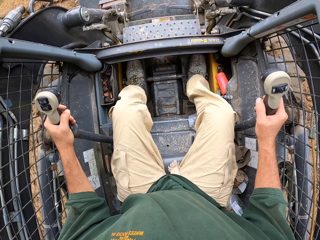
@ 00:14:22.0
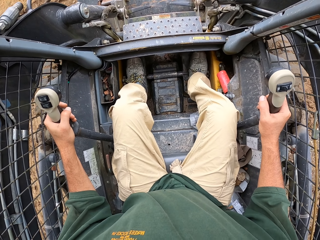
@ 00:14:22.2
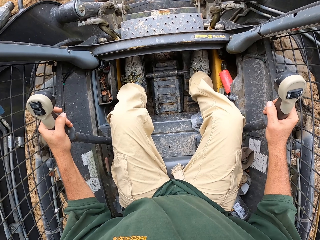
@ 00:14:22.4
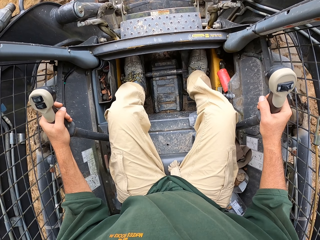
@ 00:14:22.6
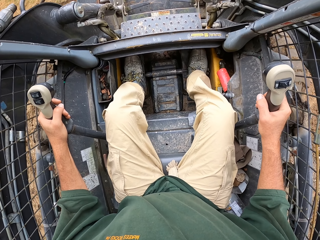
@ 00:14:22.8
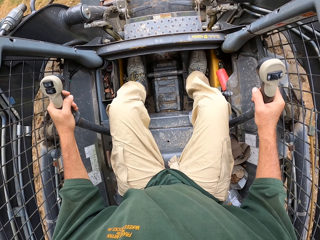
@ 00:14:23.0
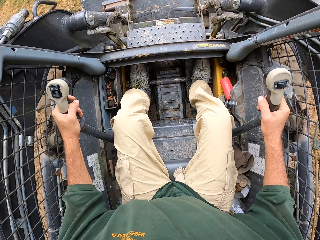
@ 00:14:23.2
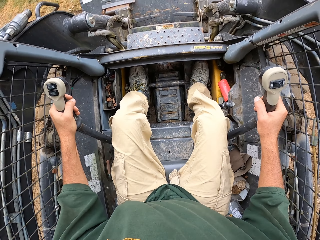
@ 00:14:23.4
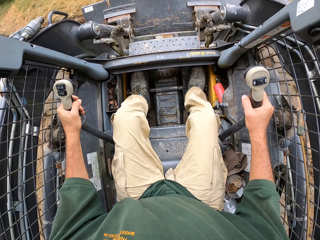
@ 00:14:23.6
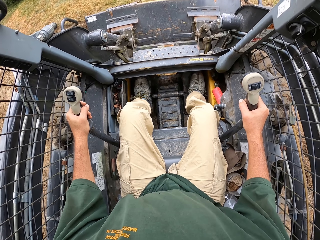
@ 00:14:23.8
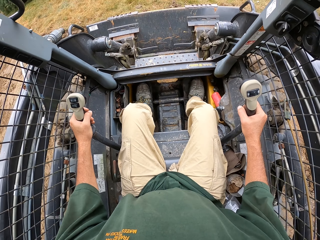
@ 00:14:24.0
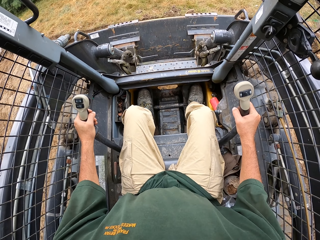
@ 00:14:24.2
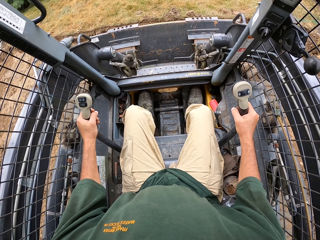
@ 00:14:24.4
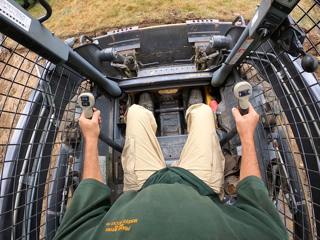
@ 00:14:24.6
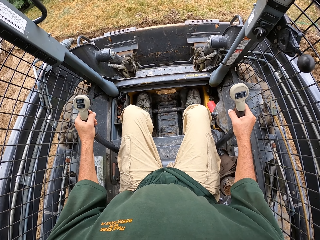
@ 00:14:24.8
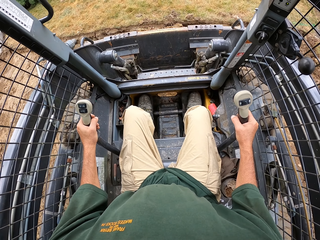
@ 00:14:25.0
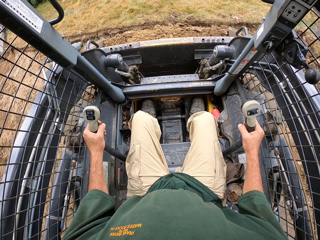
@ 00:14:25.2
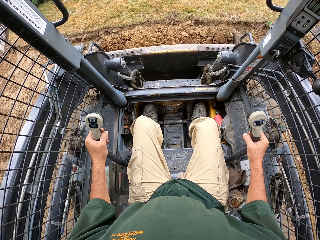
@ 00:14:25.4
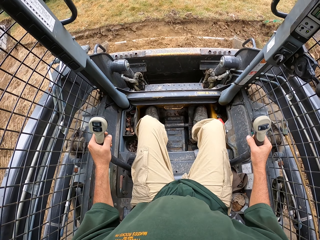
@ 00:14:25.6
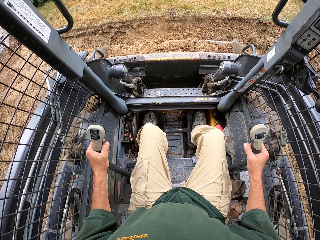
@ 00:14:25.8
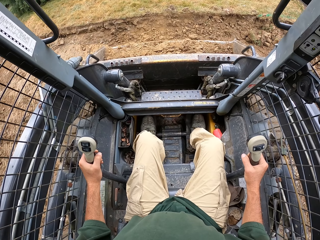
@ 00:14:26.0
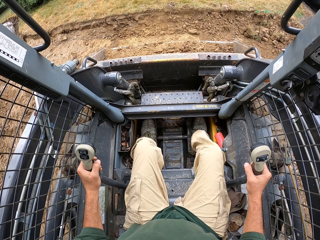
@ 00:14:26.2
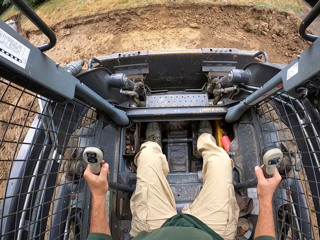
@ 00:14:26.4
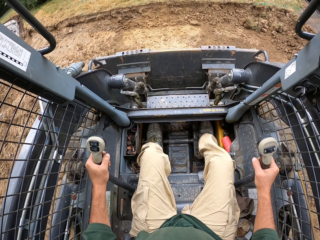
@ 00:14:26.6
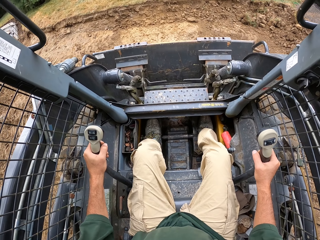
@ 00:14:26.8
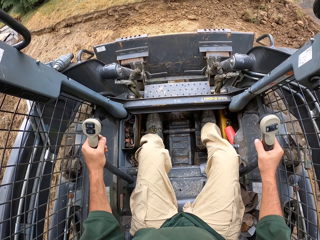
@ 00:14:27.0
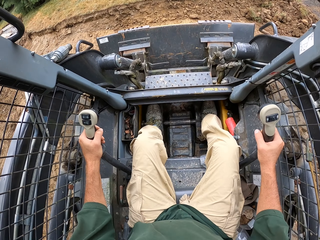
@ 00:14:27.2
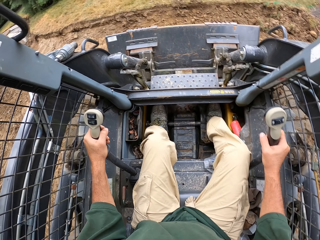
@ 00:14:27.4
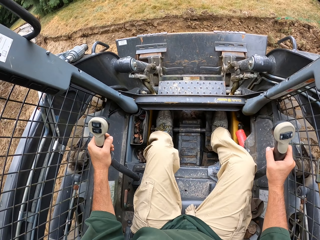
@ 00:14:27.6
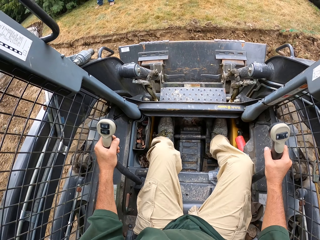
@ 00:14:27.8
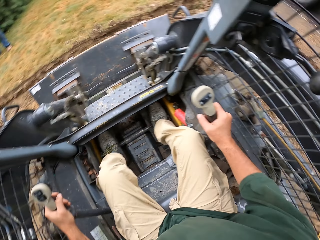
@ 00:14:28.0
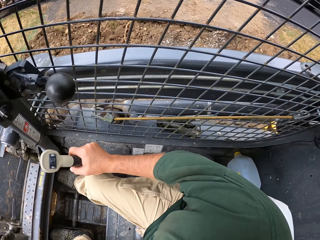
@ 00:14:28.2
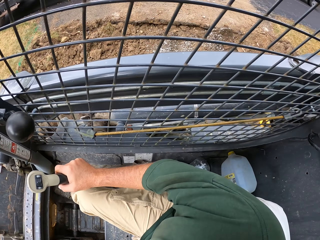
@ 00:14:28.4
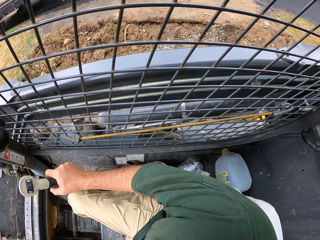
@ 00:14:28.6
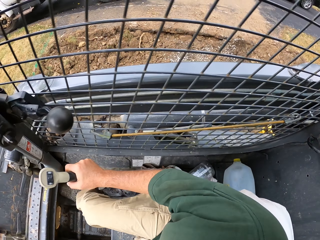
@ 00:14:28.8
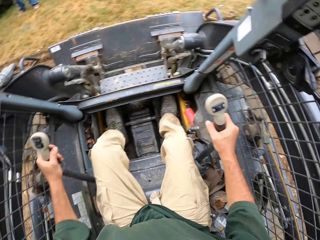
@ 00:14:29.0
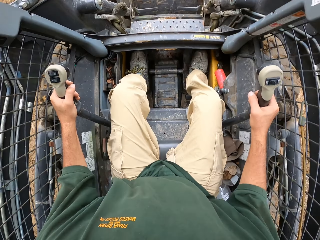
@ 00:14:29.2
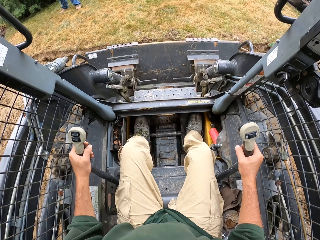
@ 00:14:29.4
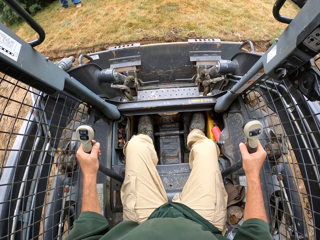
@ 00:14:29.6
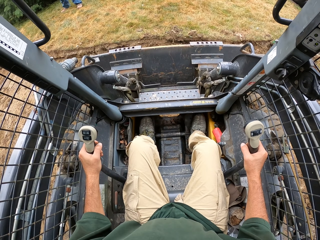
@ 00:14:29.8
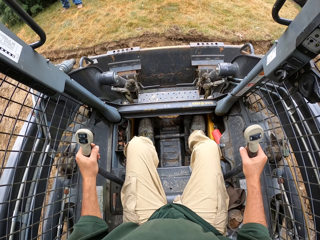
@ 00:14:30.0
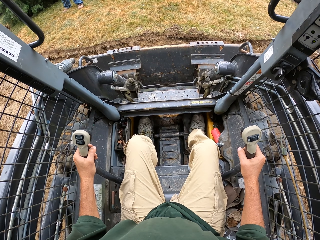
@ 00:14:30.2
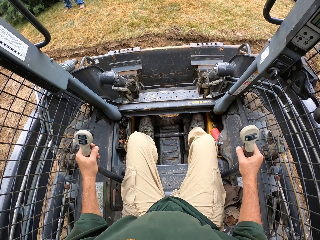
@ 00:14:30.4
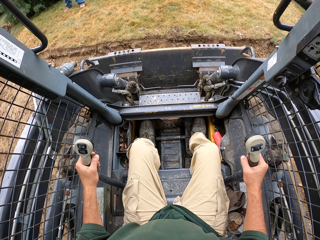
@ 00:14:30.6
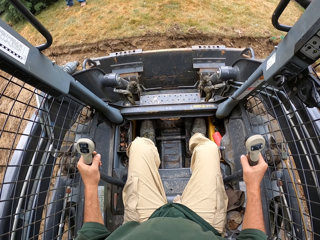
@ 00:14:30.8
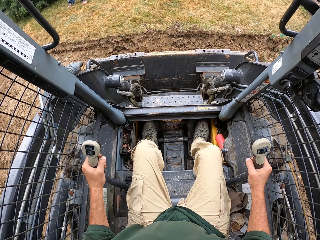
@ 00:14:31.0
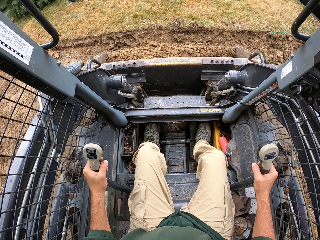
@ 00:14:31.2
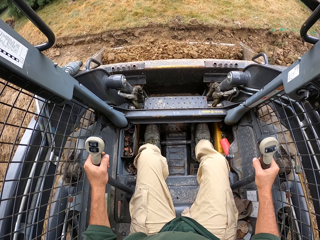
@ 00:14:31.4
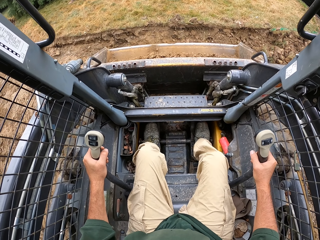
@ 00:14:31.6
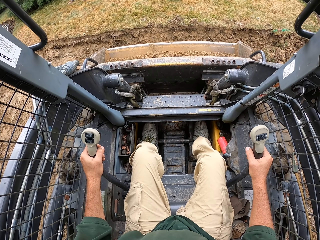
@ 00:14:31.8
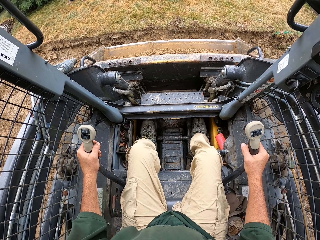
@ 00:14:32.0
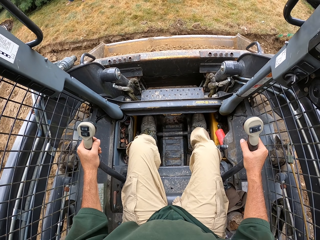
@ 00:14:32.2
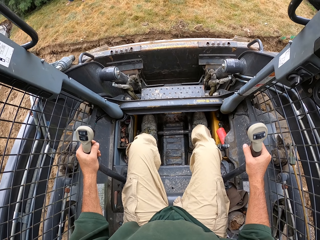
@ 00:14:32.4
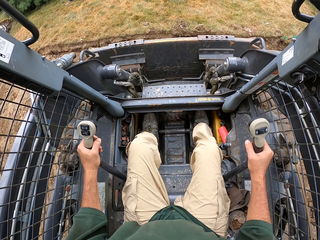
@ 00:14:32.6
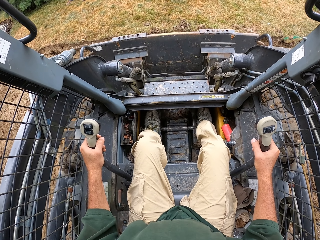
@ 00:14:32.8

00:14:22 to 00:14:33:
The camera wearer drives a forklift. They scoop soil. They scoop sand.

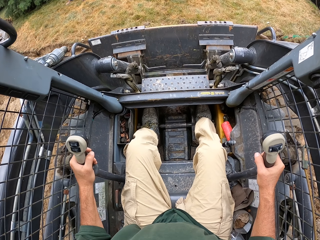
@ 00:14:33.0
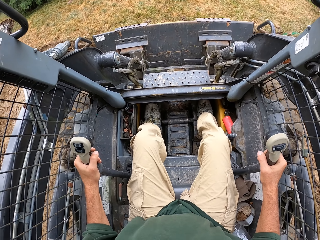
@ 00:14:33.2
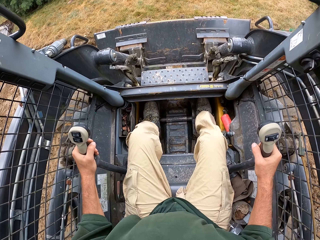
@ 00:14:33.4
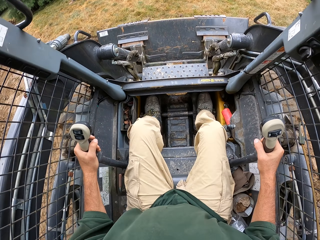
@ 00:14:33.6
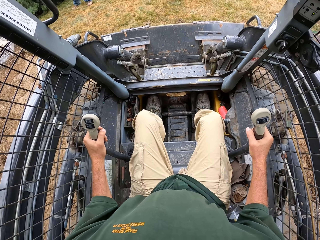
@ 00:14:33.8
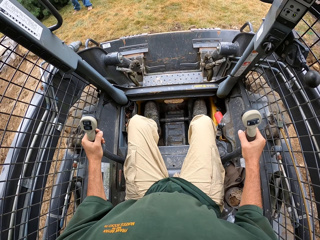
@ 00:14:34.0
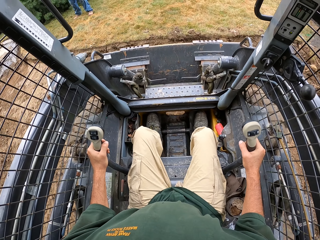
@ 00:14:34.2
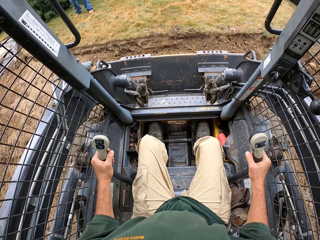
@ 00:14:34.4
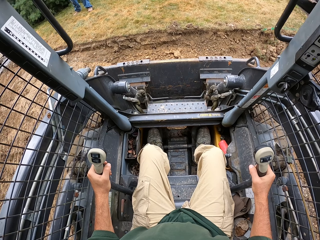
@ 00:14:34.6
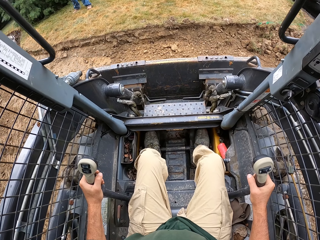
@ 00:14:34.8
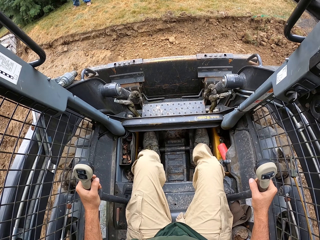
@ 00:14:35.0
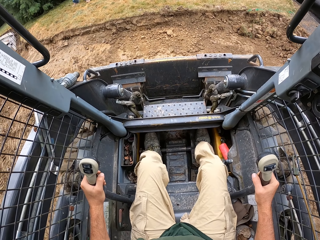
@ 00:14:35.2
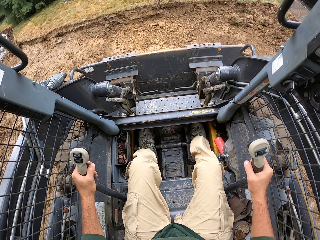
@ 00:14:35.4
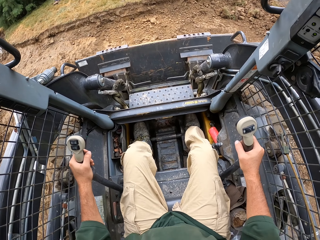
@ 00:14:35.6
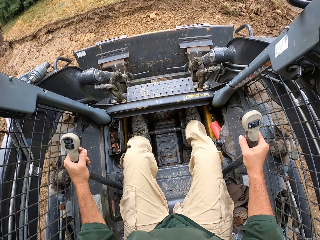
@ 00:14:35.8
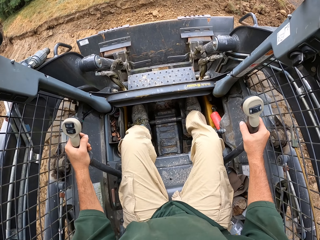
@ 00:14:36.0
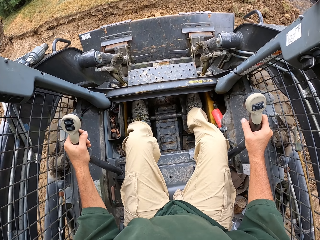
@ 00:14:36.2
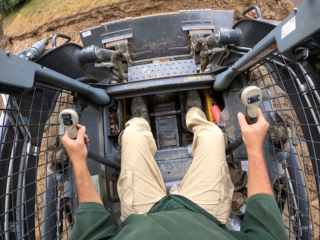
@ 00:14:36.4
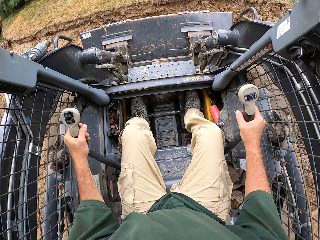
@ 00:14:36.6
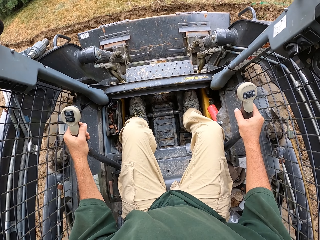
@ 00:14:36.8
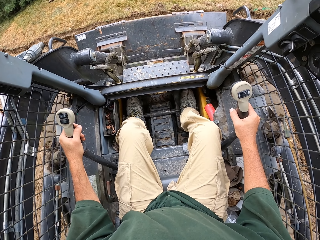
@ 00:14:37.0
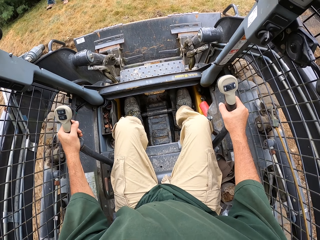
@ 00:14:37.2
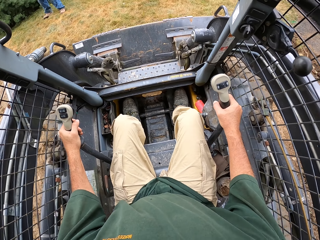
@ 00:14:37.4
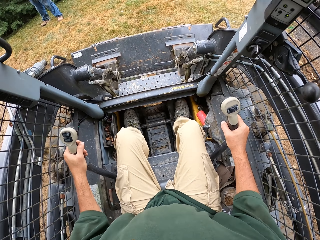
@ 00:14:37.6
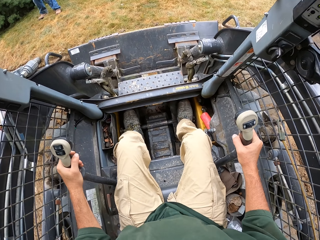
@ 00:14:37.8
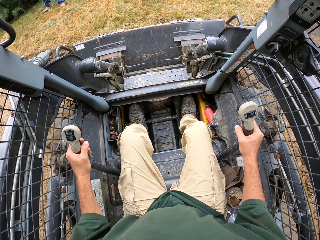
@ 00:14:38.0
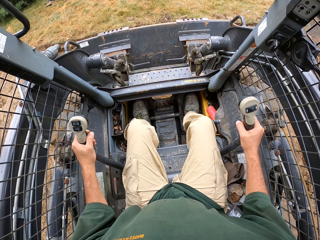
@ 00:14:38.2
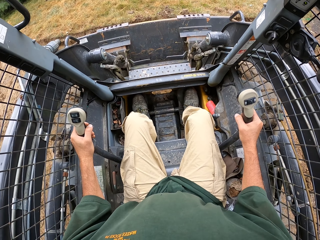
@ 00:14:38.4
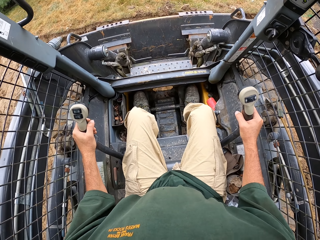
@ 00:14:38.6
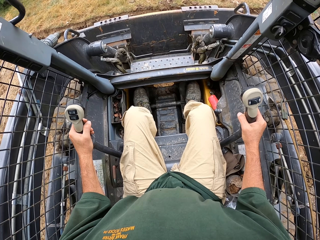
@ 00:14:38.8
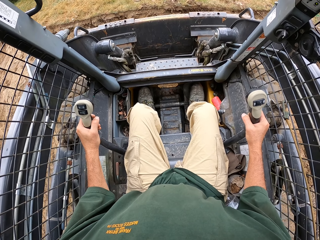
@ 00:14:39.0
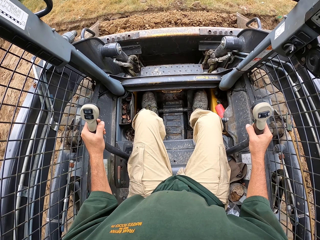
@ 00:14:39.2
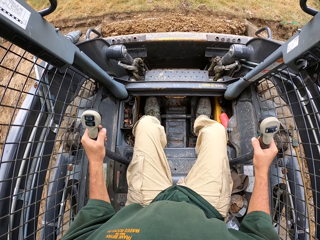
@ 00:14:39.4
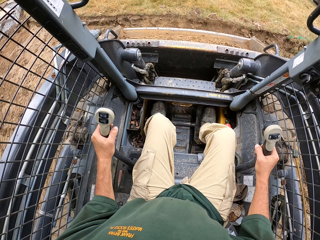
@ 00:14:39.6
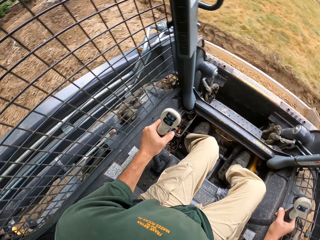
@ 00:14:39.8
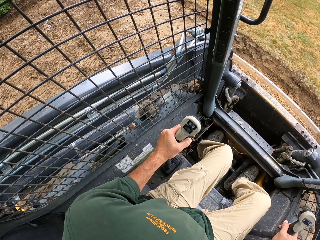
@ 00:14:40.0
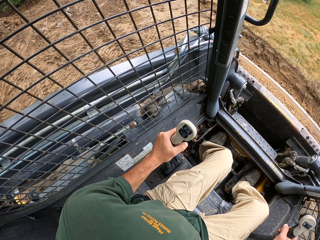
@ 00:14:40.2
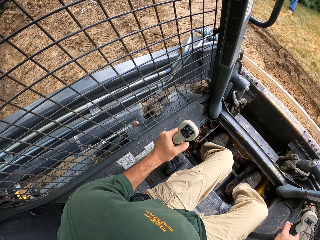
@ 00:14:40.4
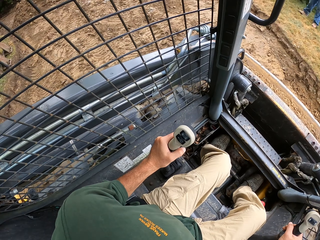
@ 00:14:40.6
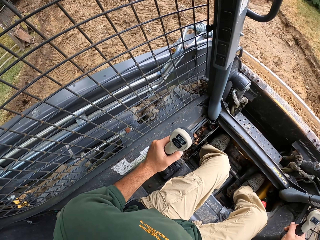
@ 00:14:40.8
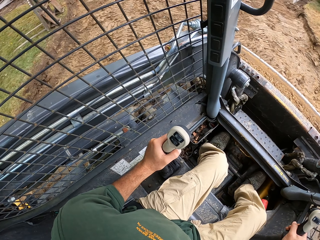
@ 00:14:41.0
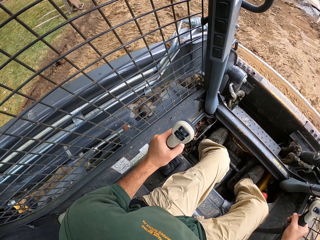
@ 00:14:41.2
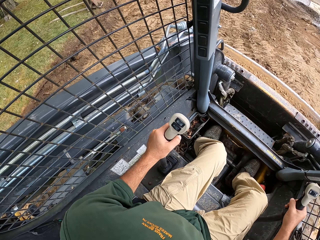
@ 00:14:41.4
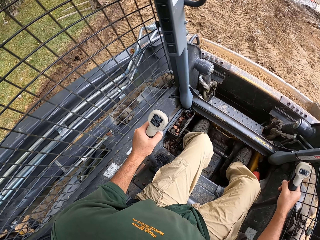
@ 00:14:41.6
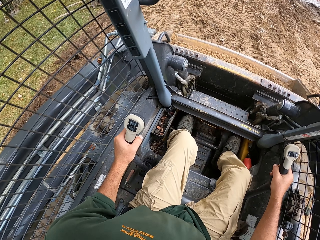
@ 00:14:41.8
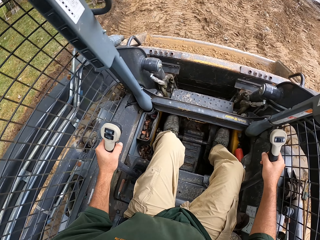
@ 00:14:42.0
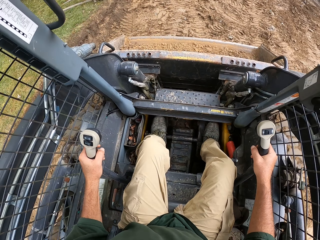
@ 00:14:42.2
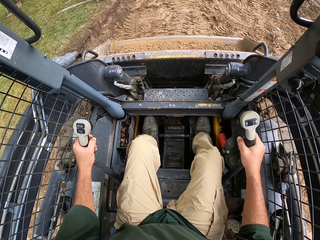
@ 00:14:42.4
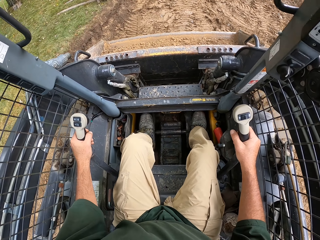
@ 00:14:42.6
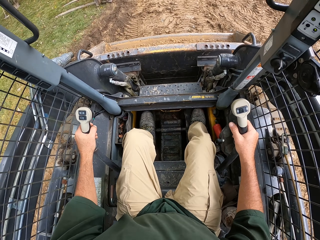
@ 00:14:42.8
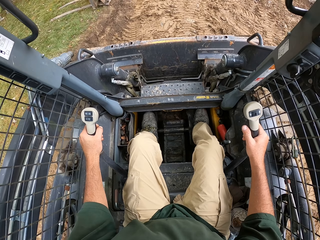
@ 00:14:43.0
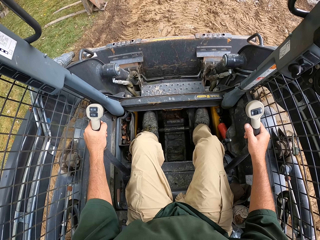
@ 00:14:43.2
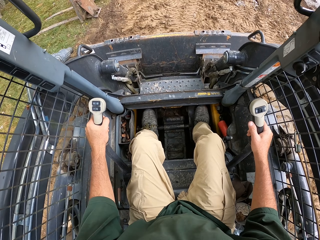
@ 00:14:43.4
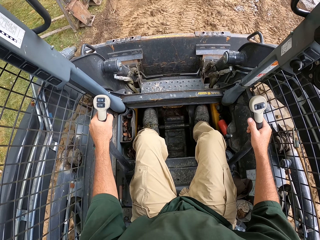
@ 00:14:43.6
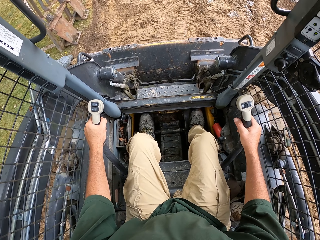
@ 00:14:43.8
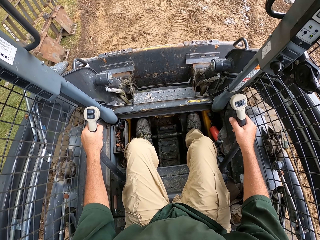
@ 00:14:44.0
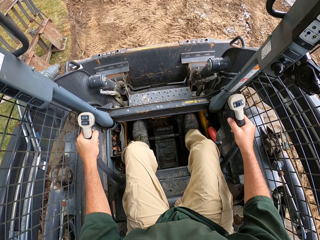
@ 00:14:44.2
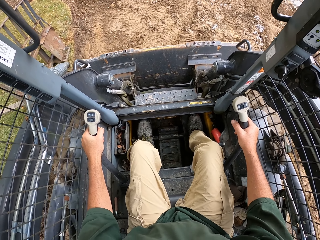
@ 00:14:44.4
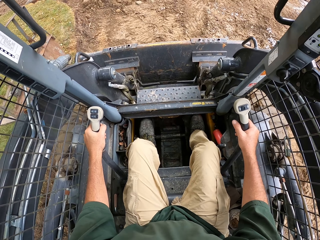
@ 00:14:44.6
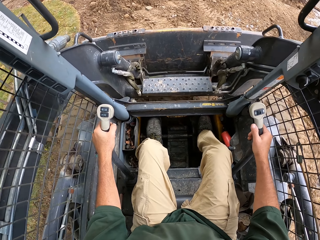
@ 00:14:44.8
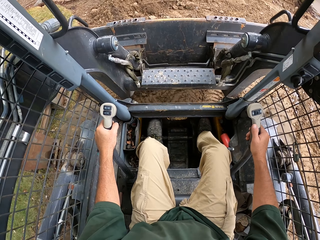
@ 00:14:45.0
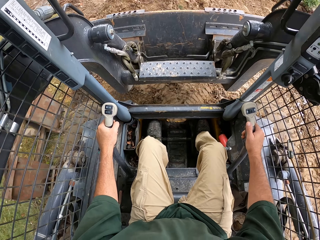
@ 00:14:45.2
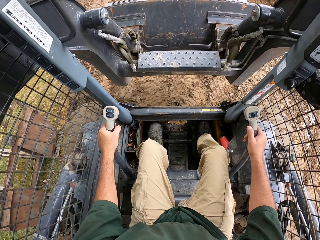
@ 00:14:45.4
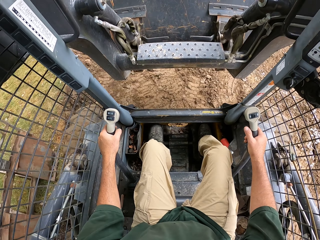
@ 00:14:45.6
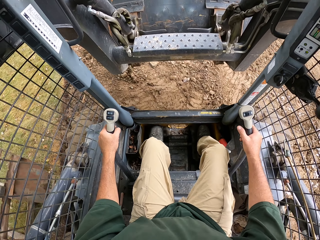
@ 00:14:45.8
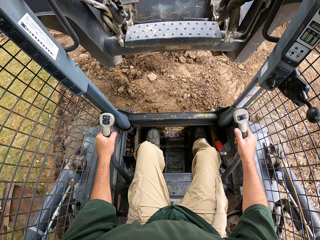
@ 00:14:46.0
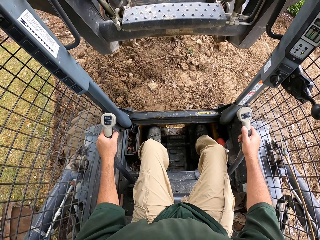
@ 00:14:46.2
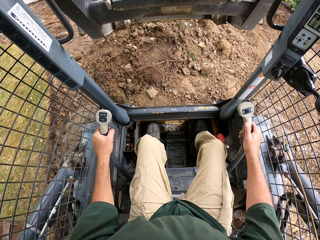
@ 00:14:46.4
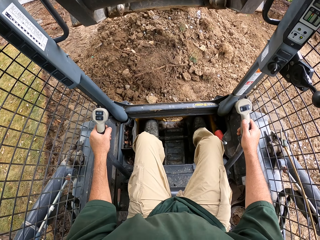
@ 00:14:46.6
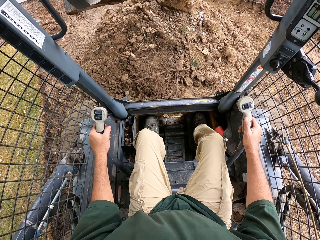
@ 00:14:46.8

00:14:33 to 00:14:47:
The camera wearer pours the soil. They scoop the soil. They reverse the forklift. They drive a tractor.
